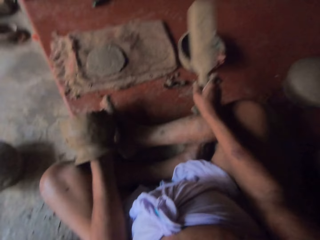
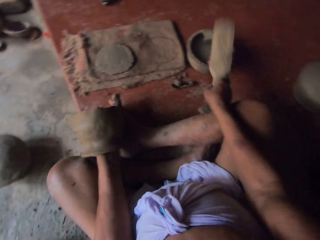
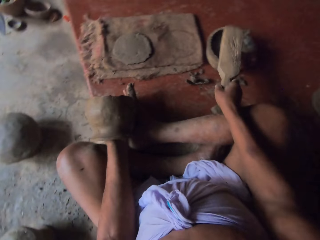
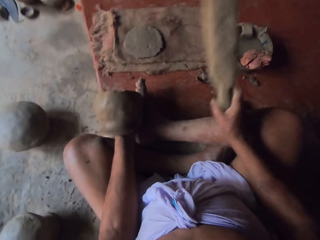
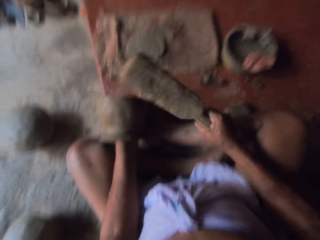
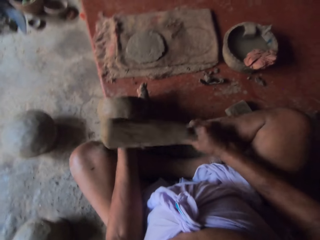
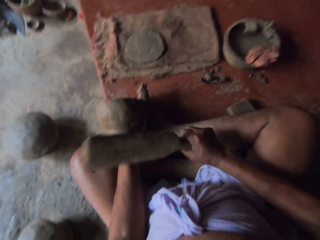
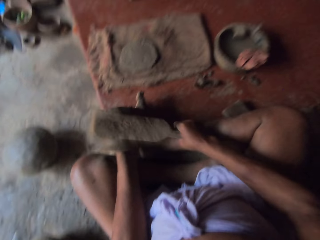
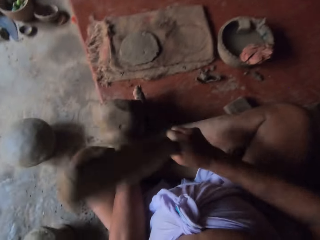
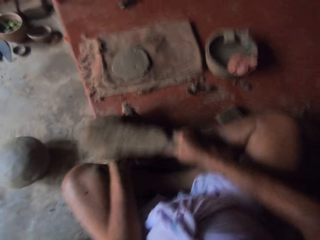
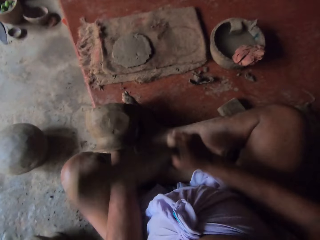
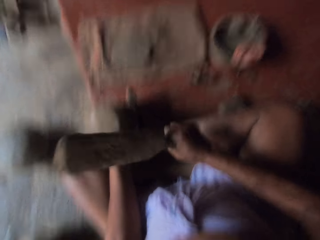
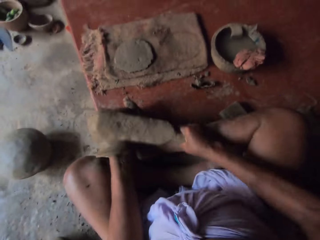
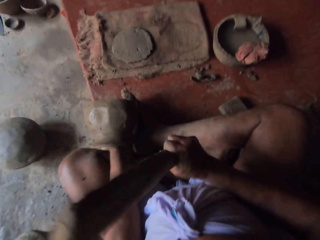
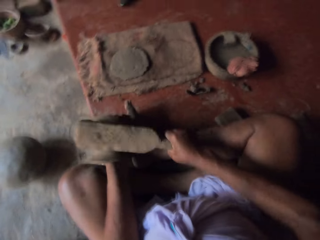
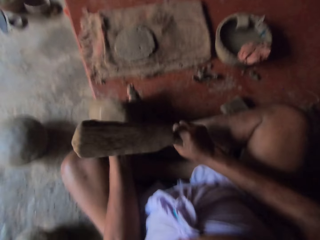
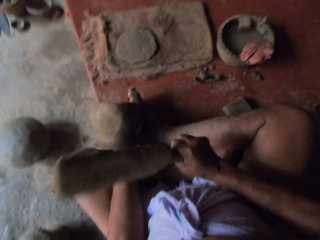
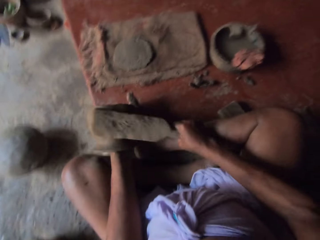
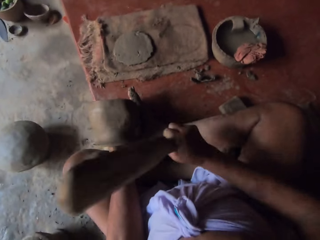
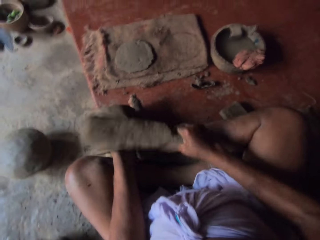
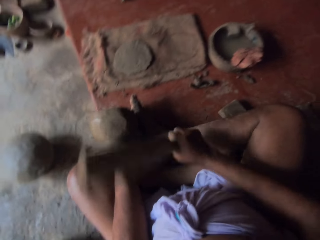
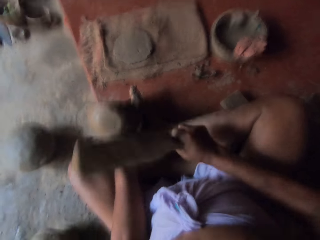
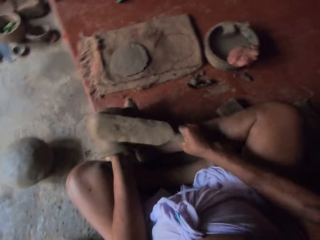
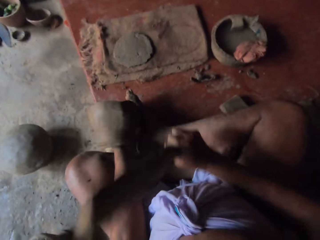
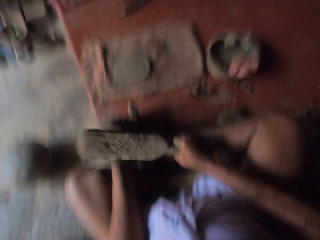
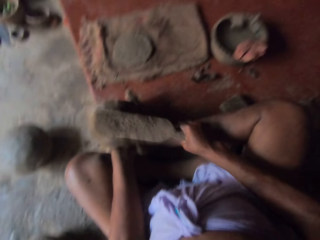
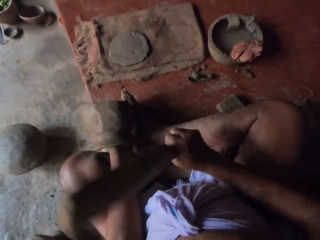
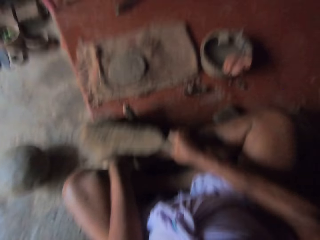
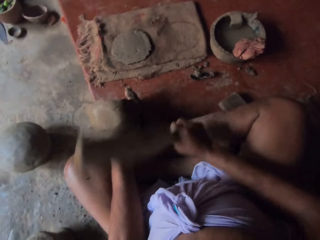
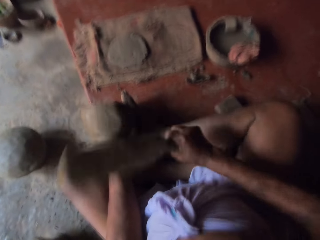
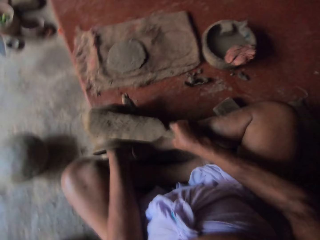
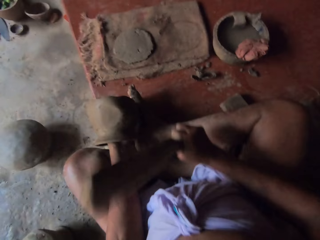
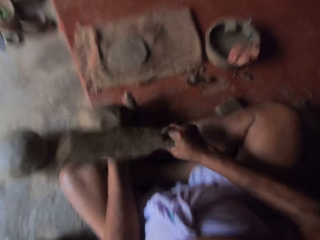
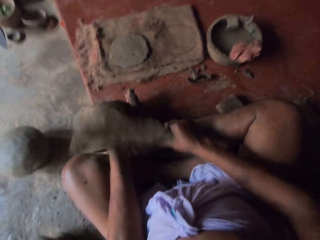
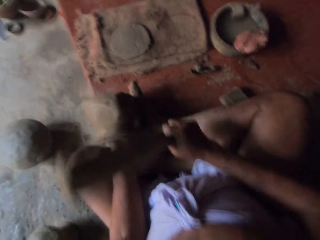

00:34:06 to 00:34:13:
The camera wearer puts a piece of wood or metal in the water. They hit around the pot with the piece of wood.

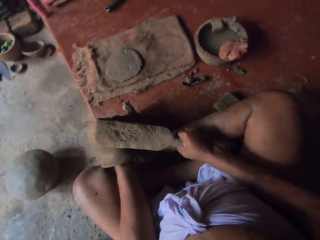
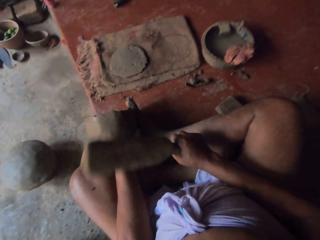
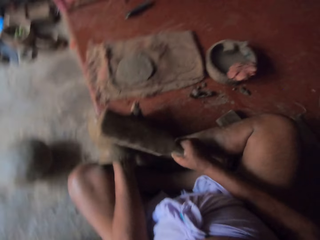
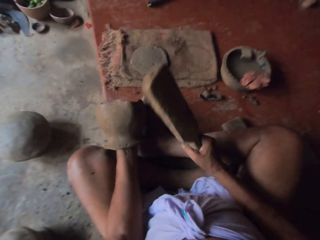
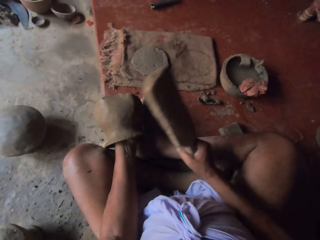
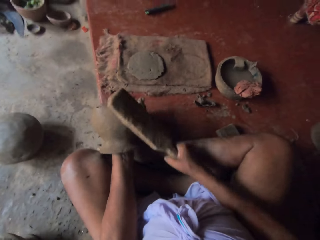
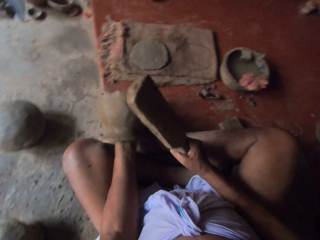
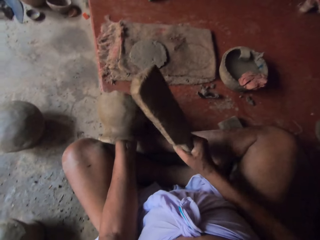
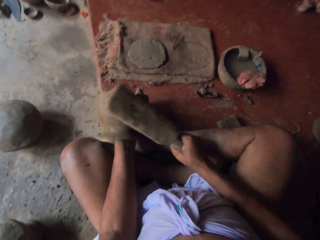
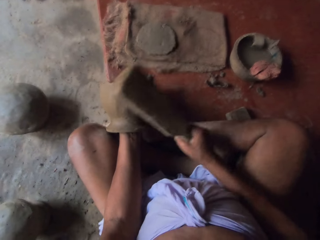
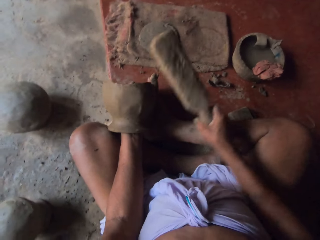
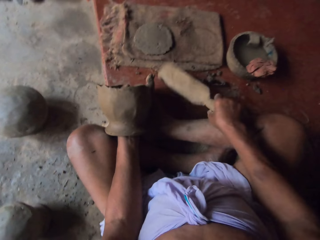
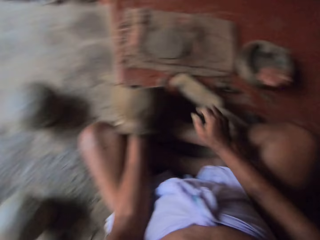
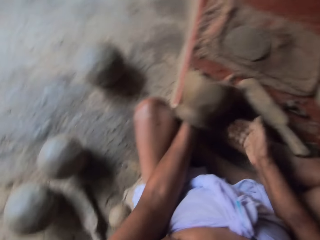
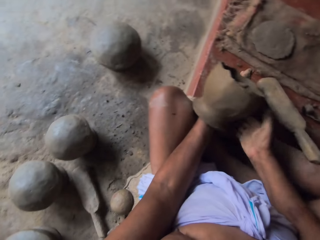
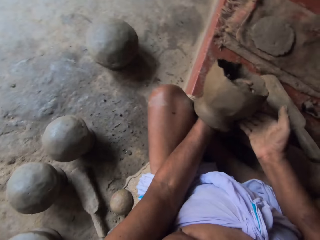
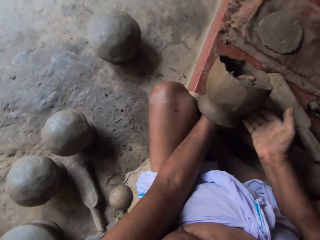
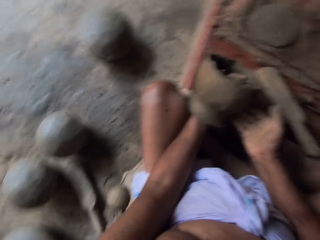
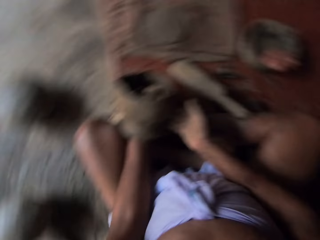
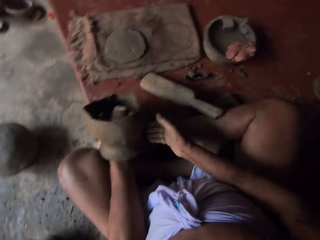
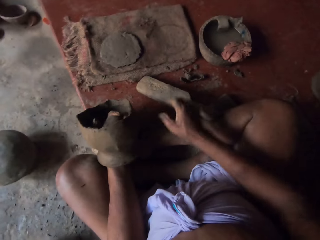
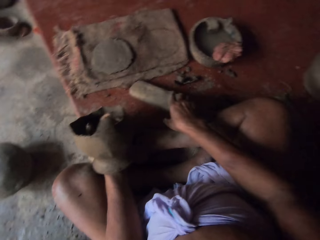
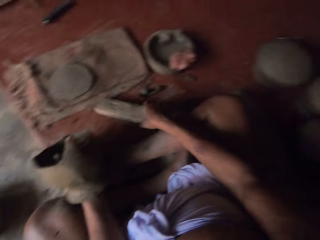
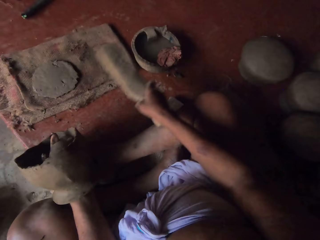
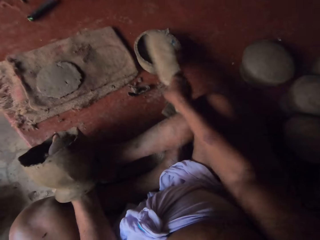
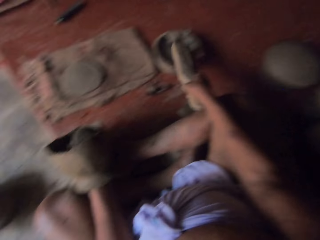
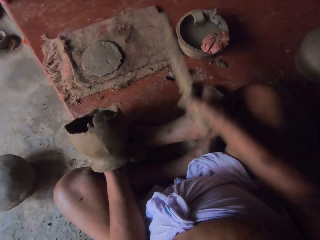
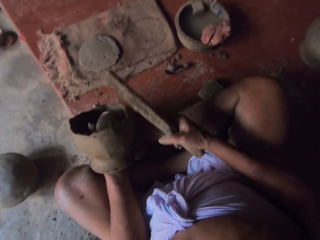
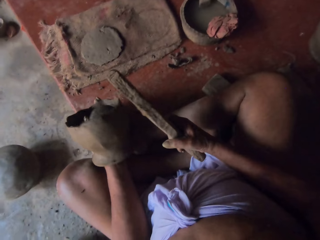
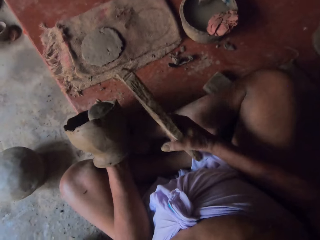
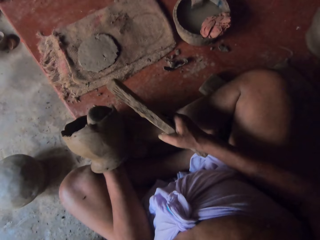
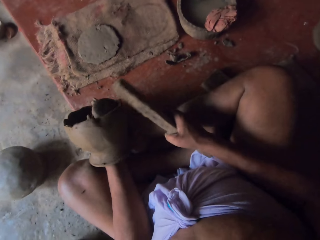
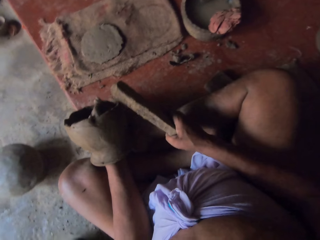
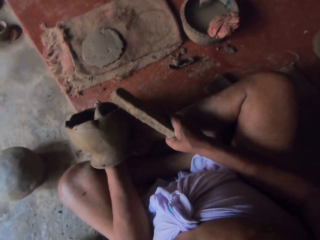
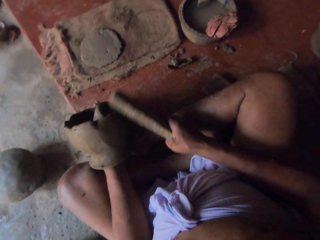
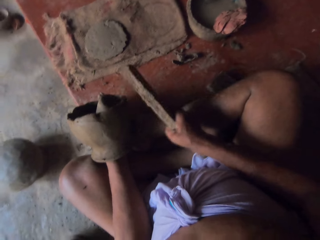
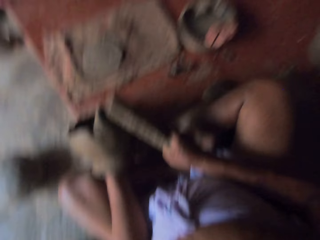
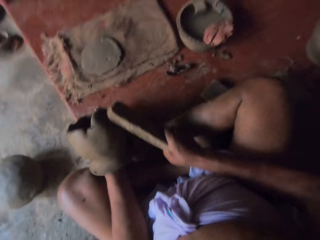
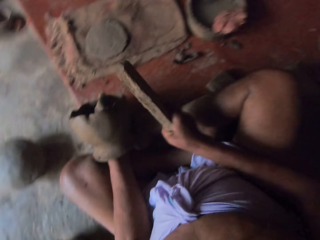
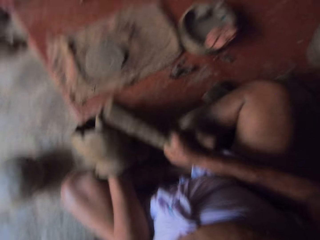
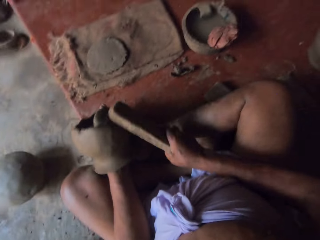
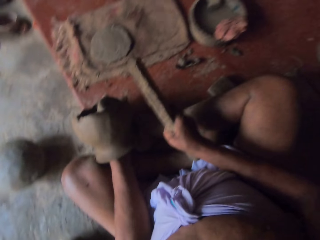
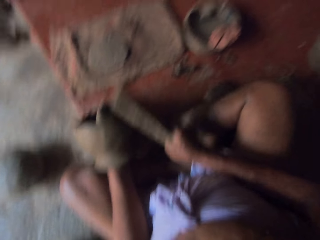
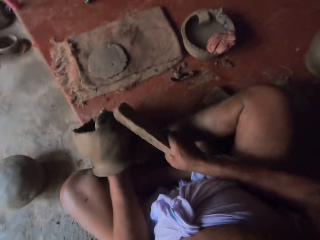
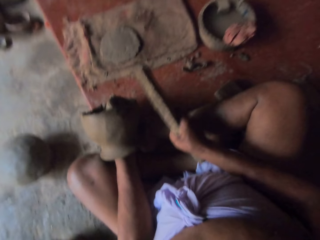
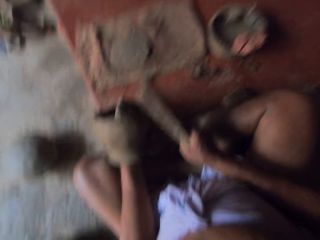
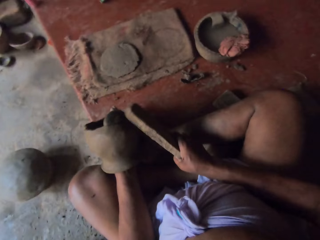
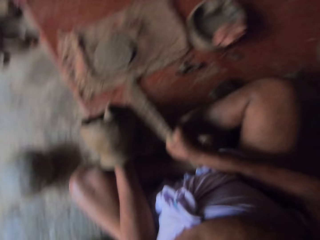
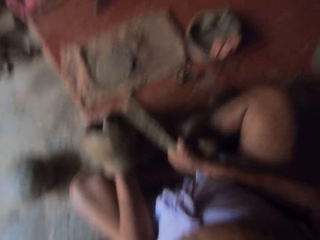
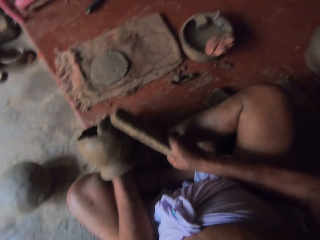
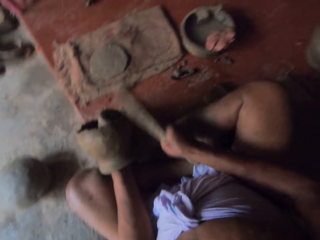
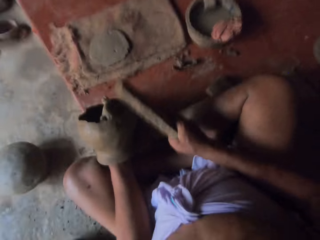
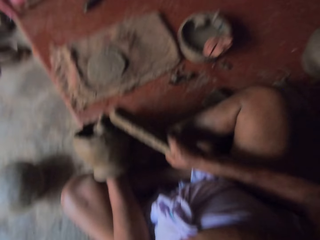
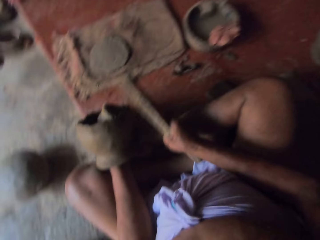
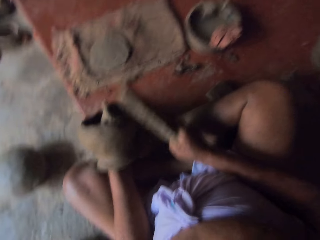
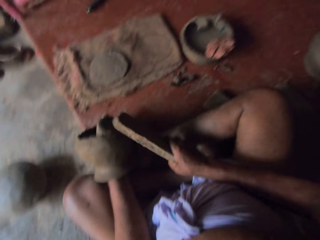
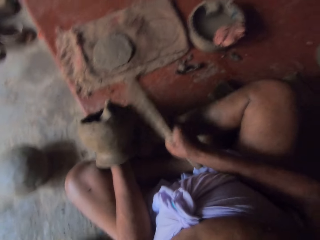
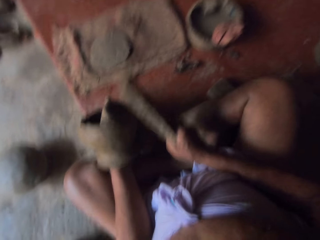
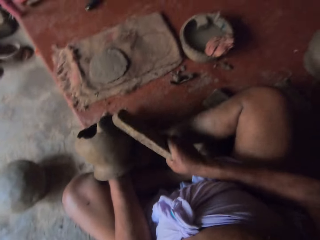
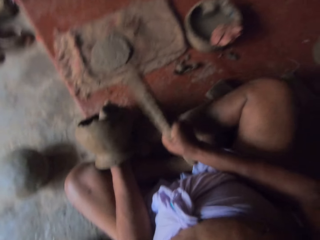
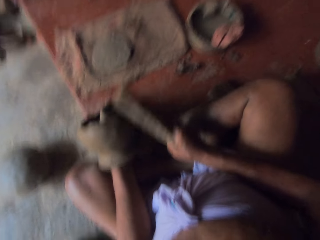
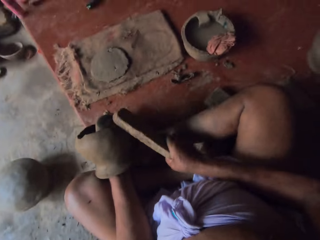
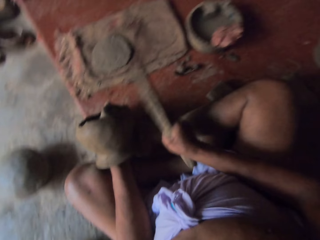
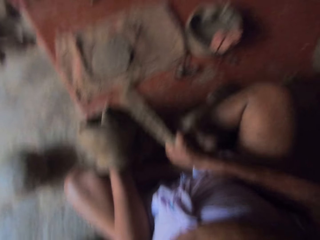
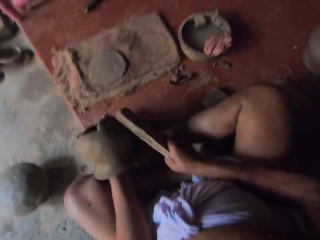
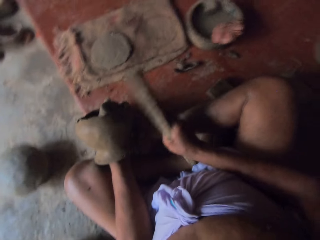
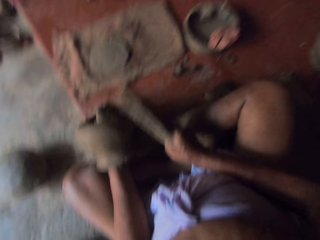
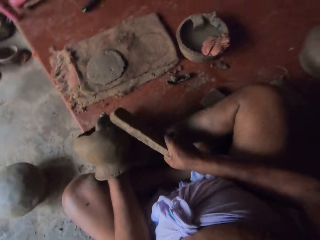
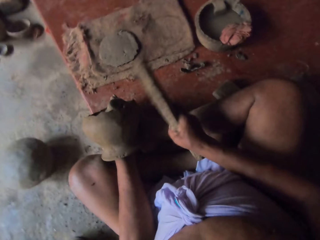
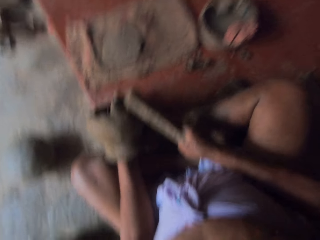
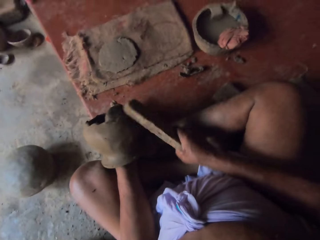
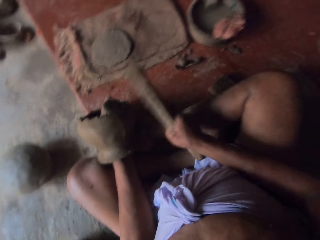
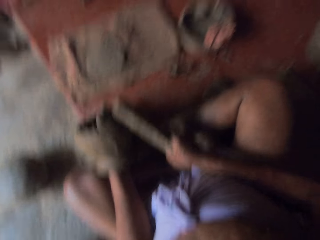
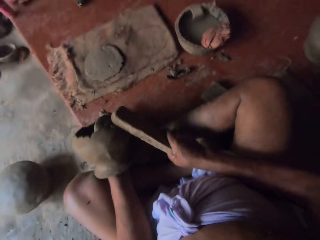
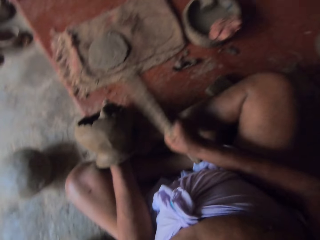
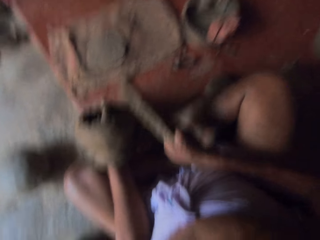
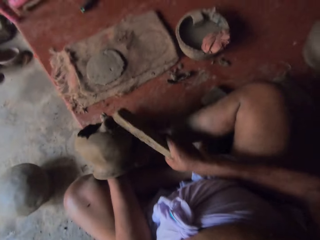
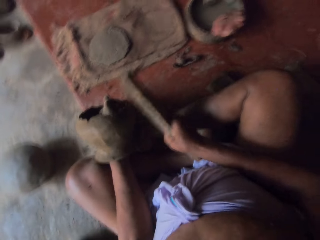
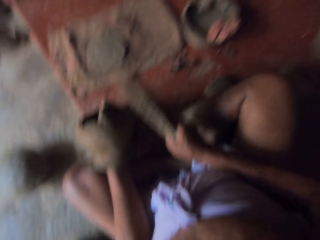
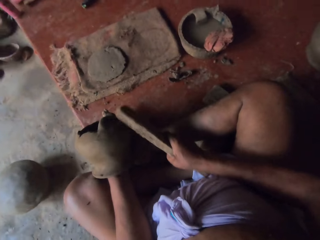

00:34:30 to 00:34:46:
The camera wearer puts a piece of wood or metal on the floor or the table. They touch the pot with the right hand. They take the piece of wood. They put the piece of wood in the water. They place the metal on the table. They hit around the pot with the piece of wood.
